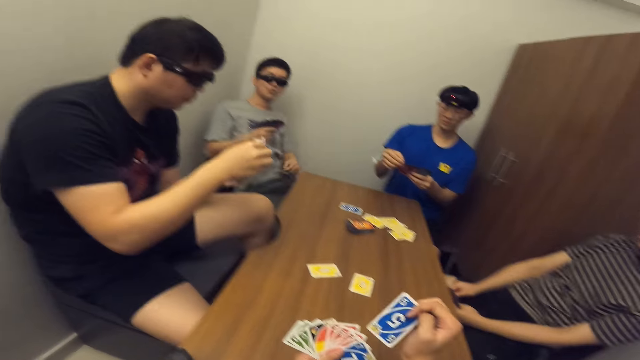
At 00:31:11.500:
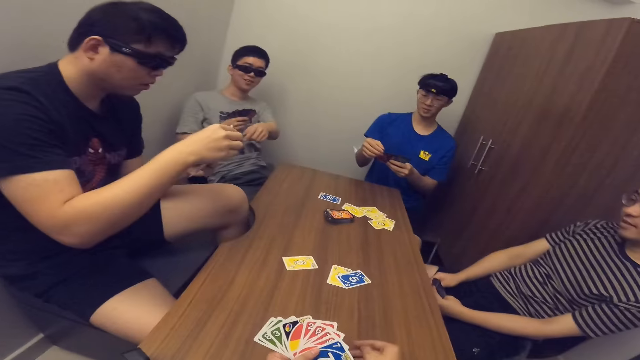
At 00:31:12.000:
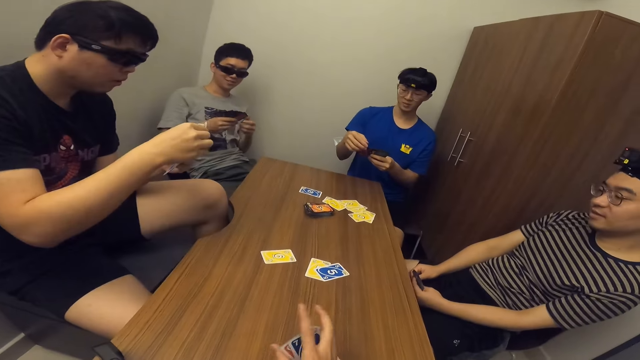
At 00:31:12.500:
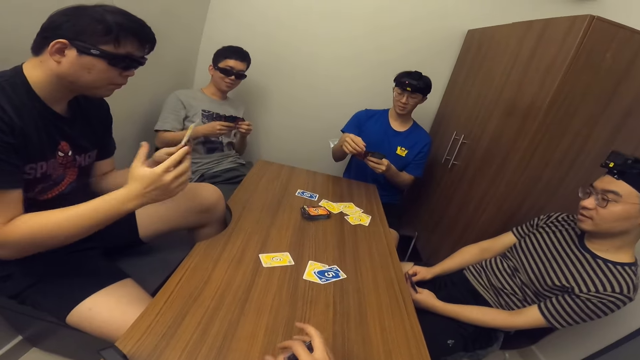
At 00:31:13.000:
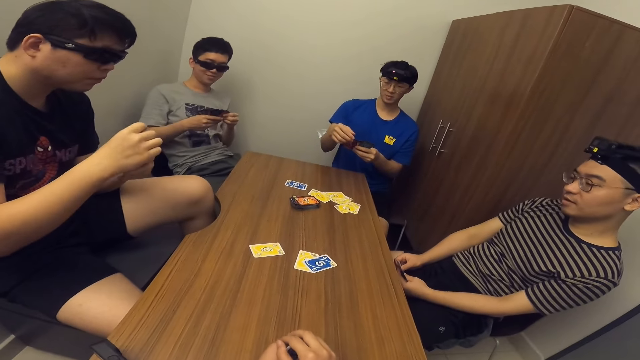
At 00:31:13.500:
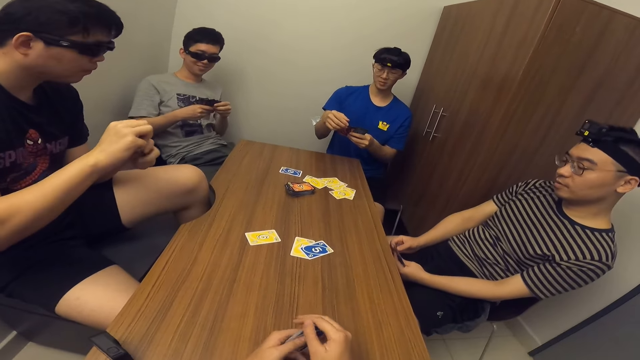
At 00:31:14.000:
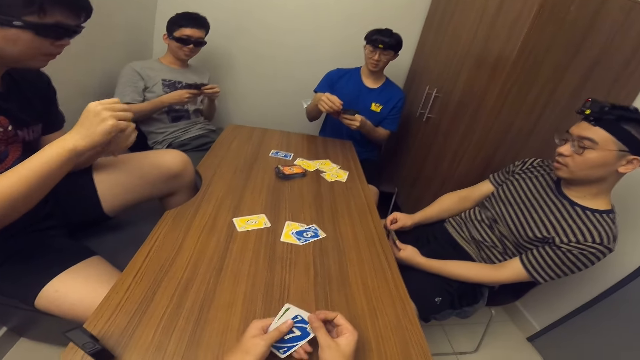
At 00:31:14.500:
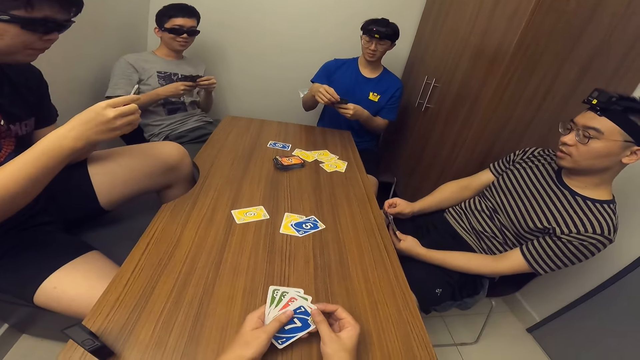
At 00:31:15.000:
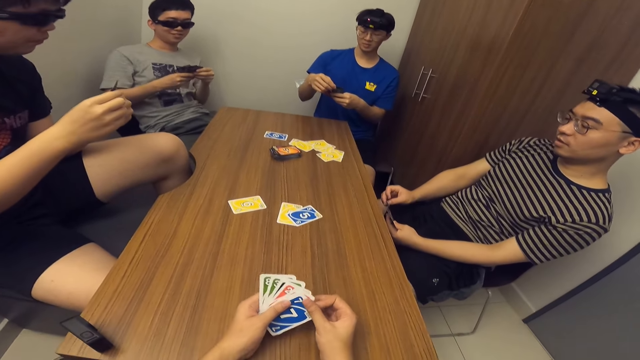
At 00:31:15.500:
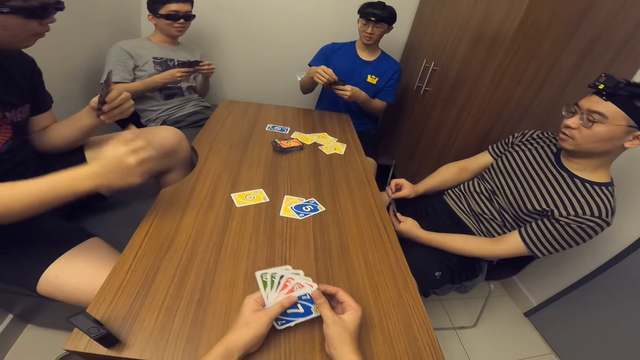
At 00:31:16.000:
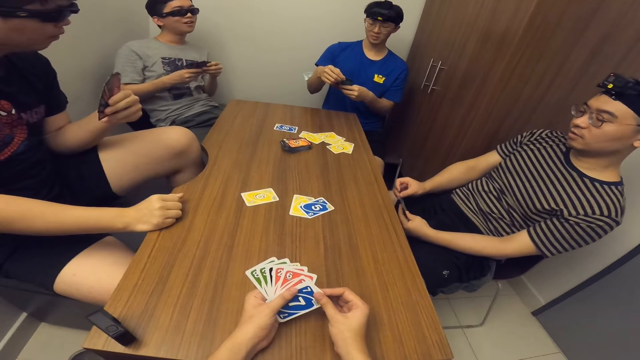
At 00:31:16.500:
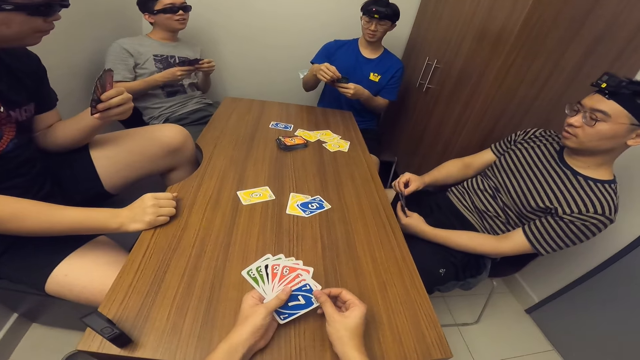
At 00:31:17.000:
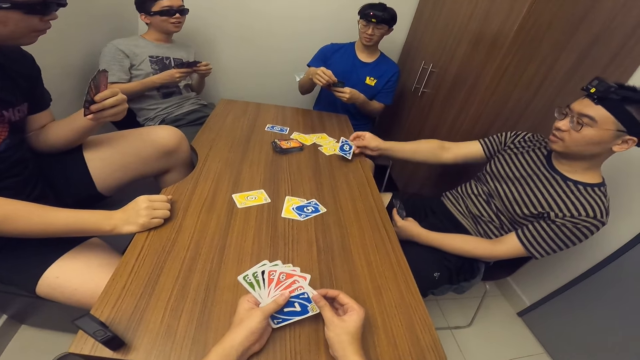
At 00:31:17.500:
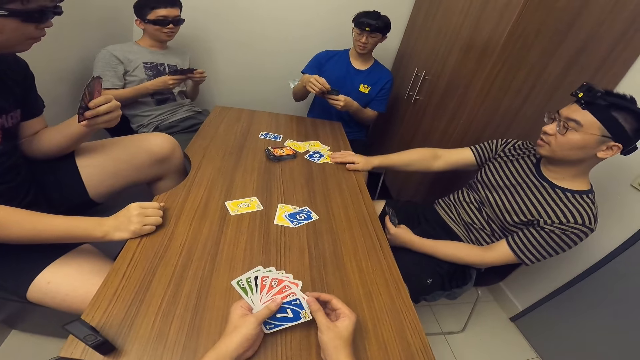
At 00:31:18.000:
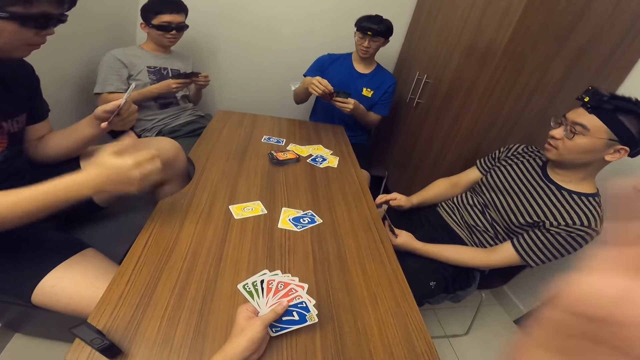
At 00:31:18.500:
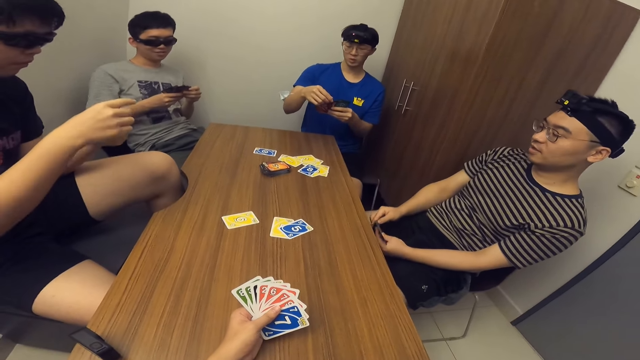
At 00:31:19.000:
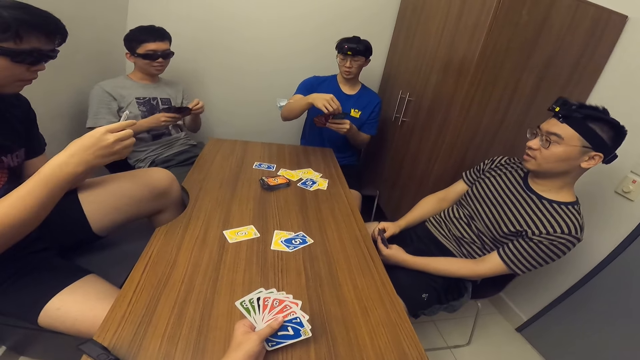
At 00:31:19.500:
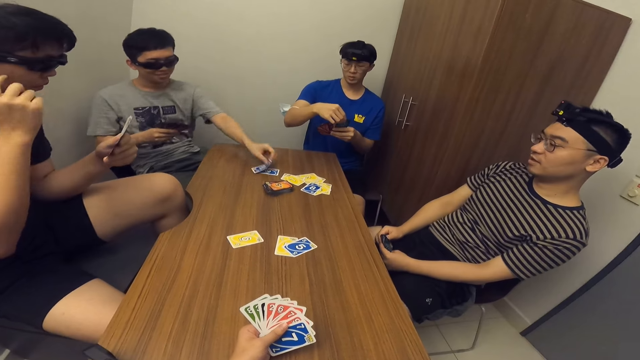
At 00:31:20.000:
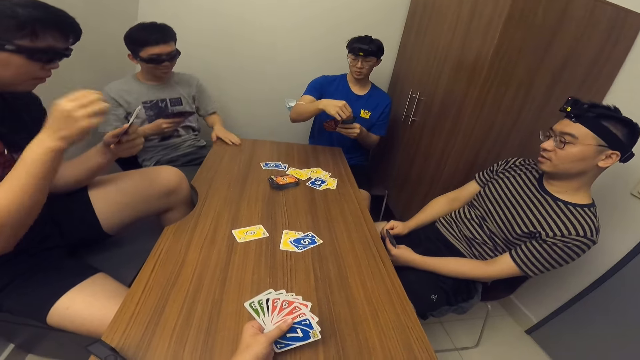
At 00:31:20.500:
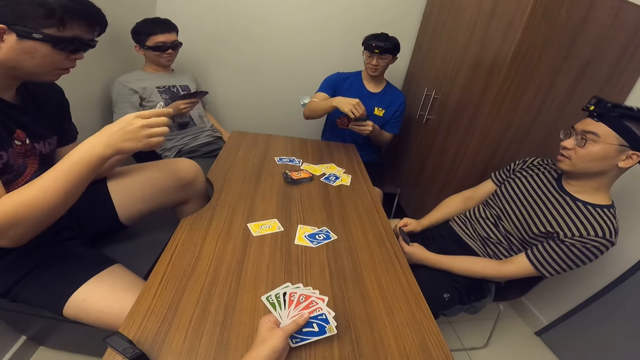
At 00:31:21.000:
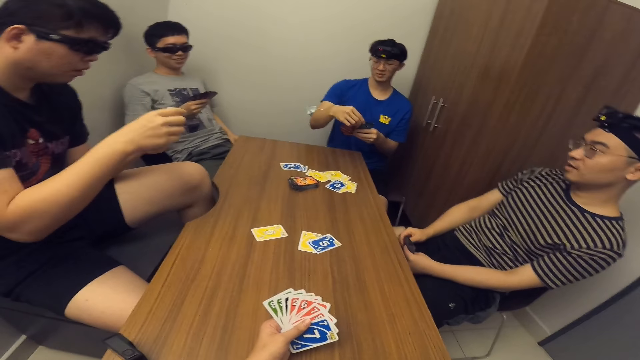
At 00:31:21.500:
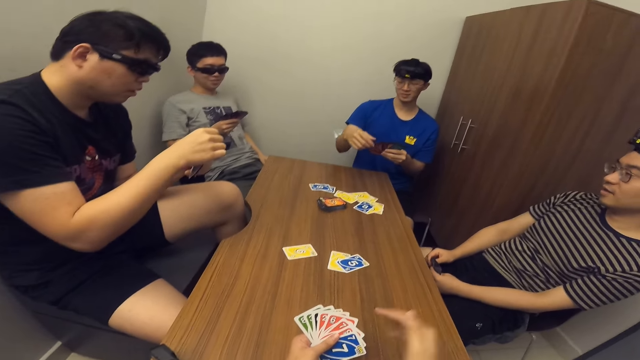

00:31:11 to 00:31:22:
The camera wearer drops a card on the table with his right hand. A man drops a card on the table with his right hand. Another man drops a card on the table with his left hand.

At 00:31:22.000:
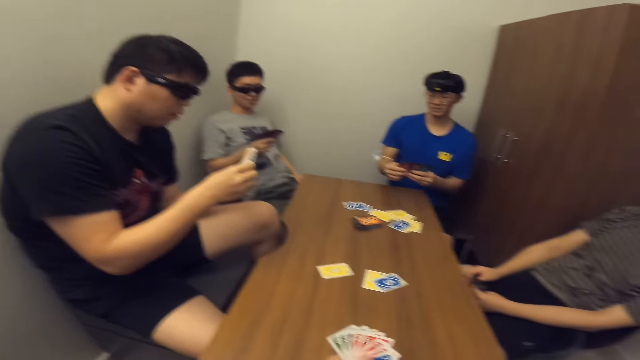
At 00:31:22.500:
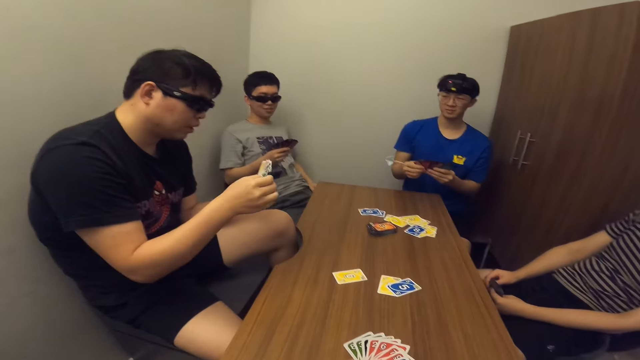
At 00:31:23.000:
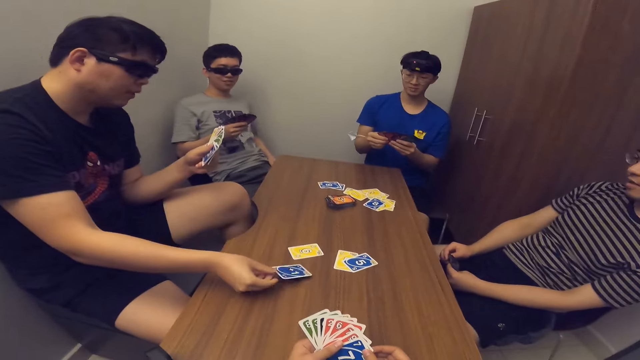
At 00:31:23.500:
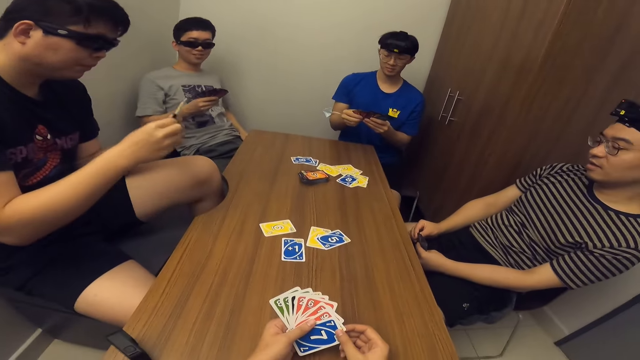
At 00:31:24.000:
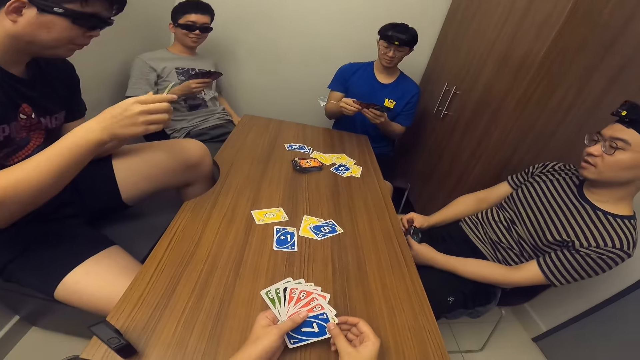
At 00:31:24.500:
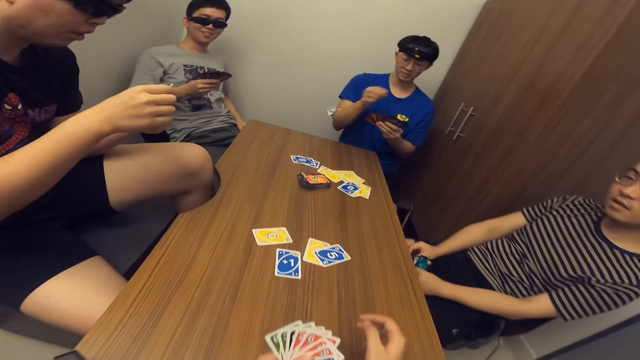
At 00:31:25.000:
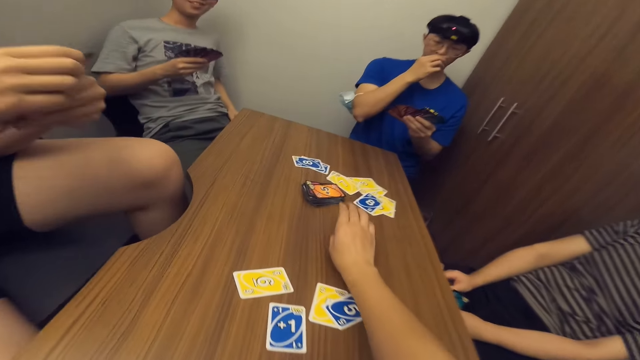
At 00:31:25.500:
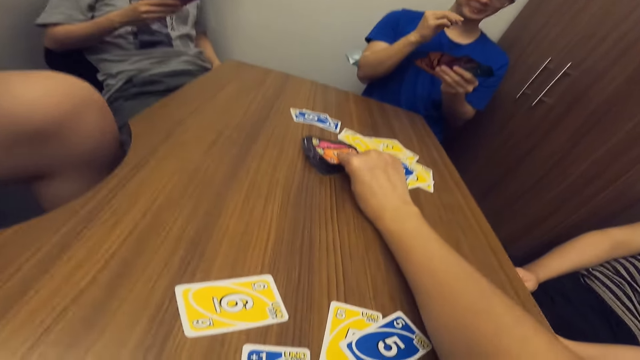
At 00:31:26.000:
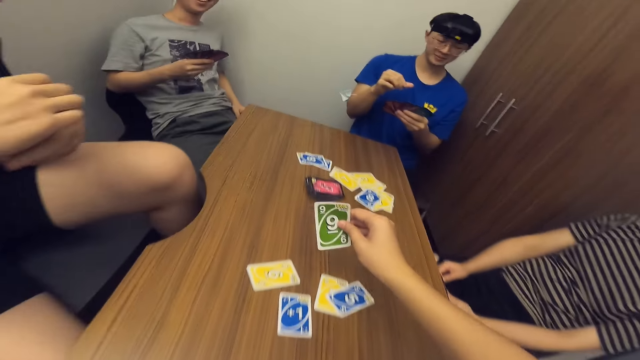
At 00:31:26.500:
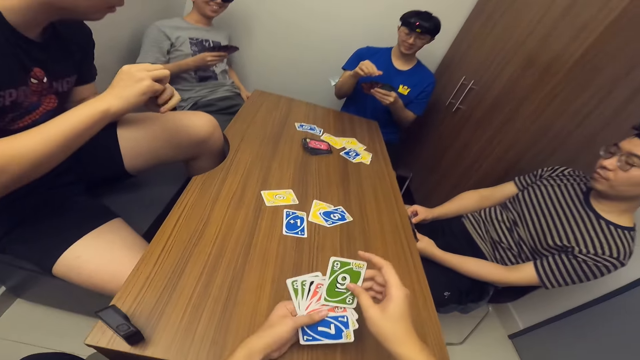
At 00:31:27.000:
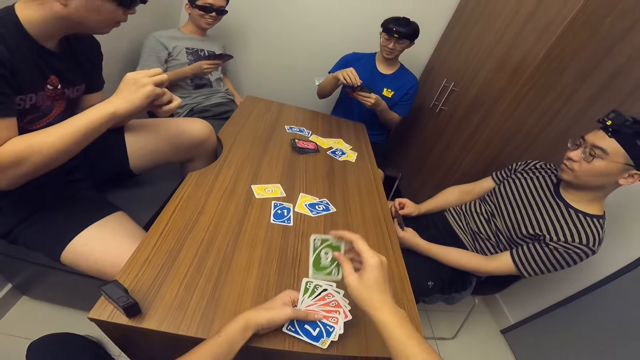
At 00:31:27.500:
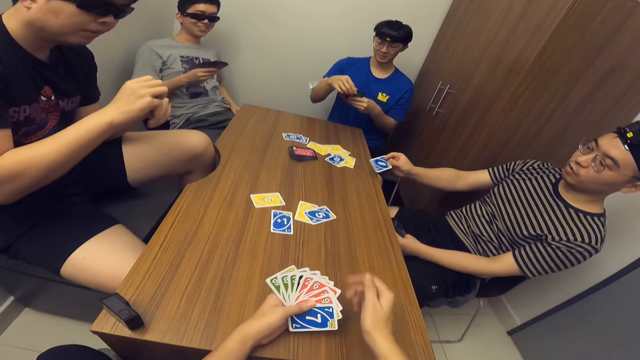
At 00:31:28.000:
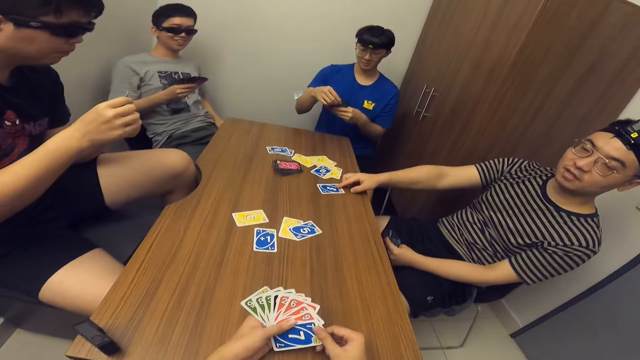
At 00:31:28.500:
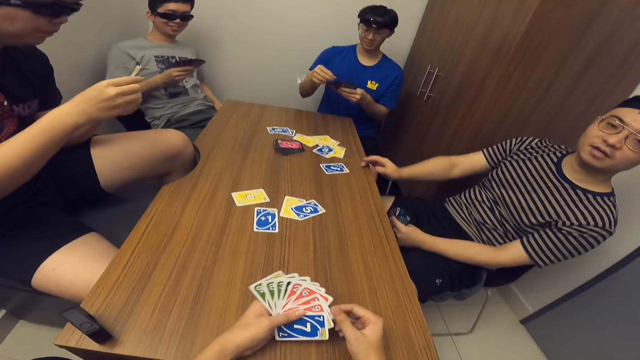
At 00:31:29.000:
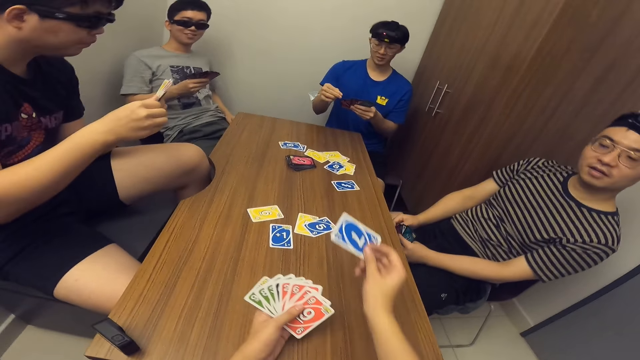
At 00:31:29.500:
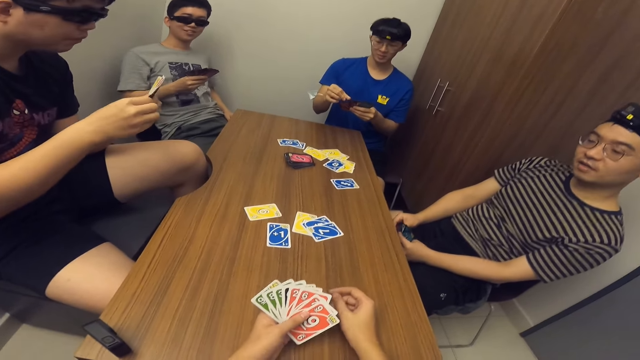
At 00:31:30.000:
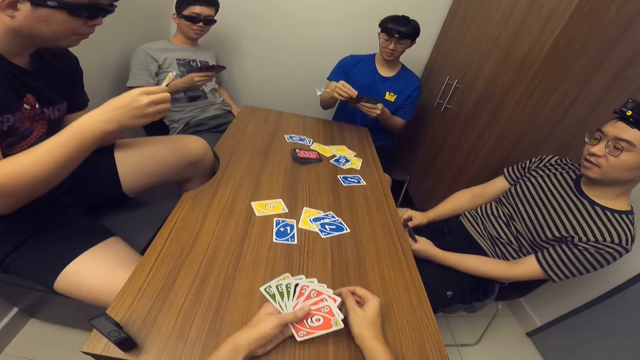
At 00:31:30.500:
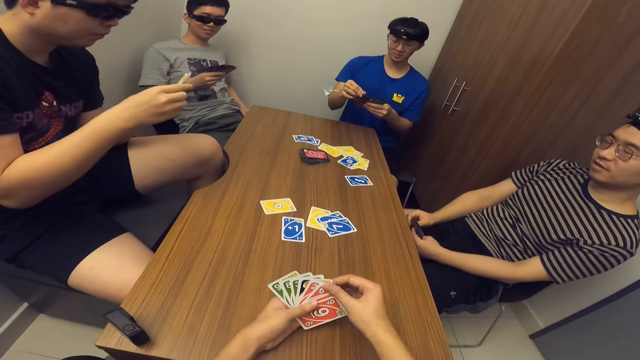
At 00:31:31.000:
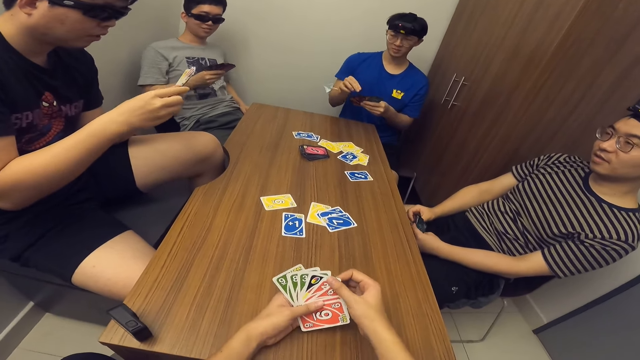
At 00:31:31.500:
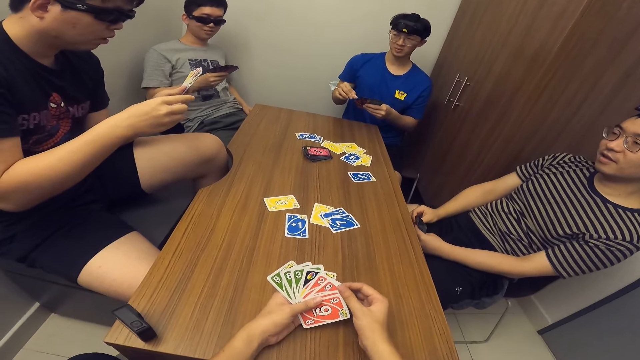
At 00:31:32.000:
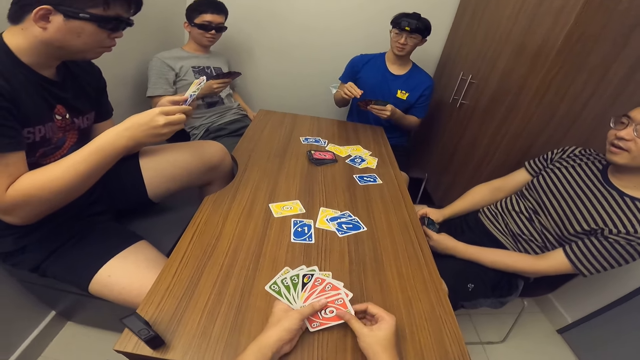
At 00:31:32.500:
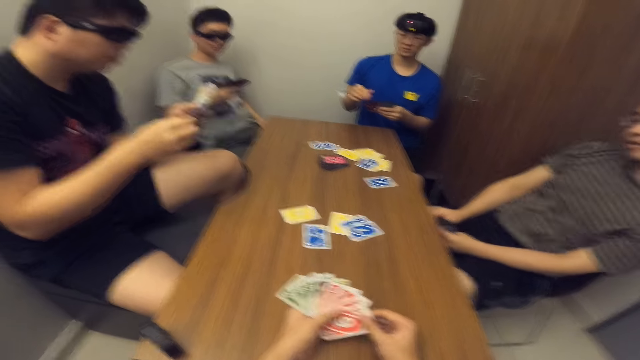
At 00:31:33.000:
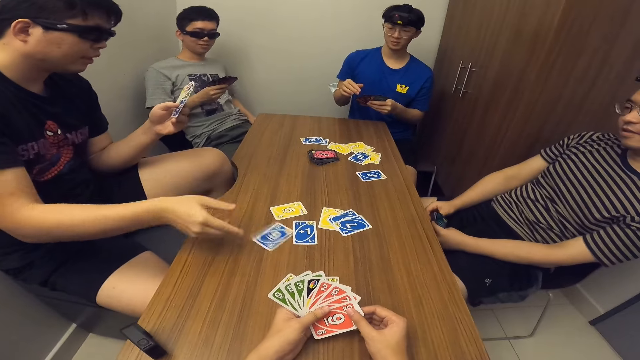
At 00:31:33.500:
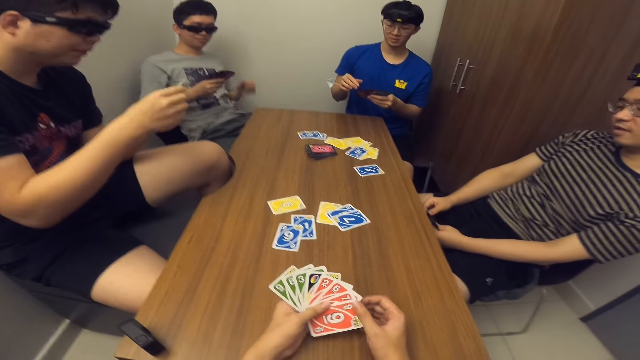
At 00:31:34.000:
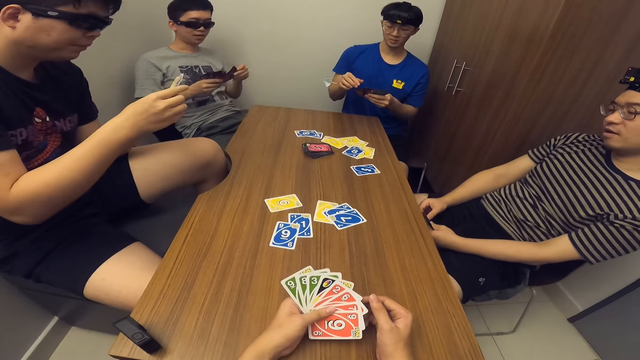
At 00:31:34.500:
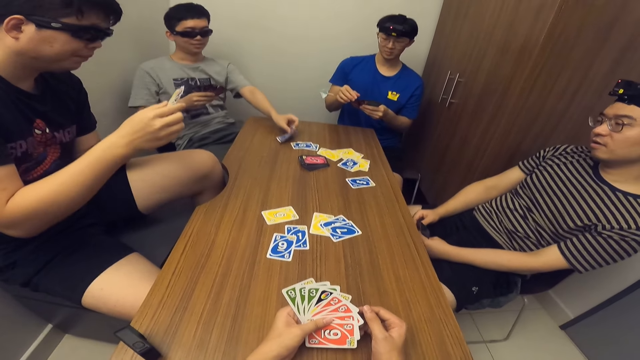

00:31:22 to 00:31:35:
A man drops a card on the table with his right hand. The camera wearer picks a card from the deck of cards on the table with his right hand. Another man drops a card on the table with his right hand. The camera wearer drops a card on the table with his right hand. The first man drops a card on the table with his right hand. Another man drops a card on the table with his left hand.
